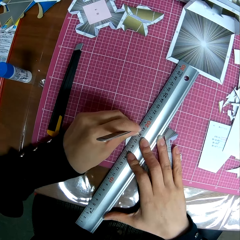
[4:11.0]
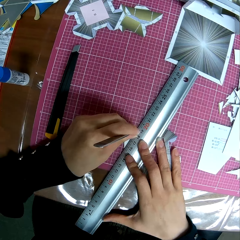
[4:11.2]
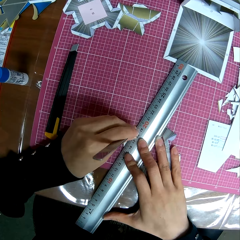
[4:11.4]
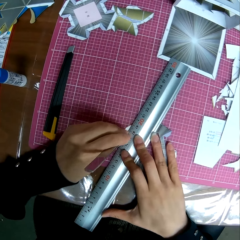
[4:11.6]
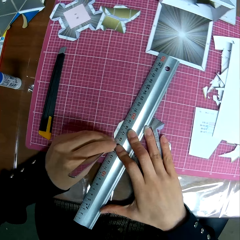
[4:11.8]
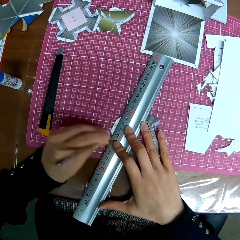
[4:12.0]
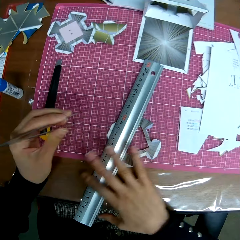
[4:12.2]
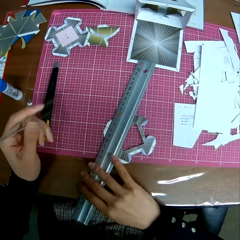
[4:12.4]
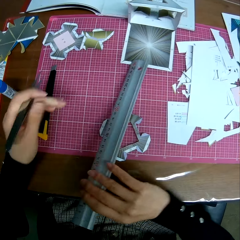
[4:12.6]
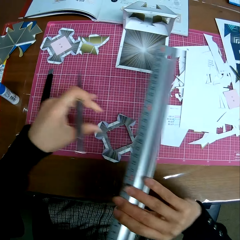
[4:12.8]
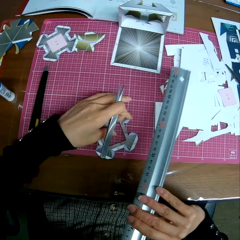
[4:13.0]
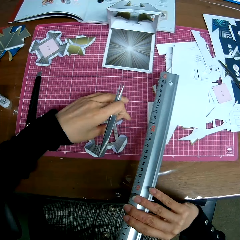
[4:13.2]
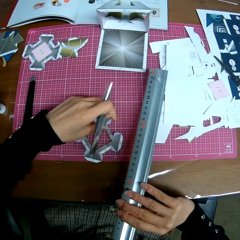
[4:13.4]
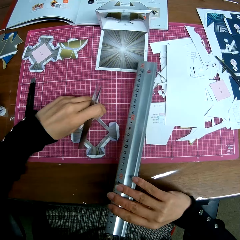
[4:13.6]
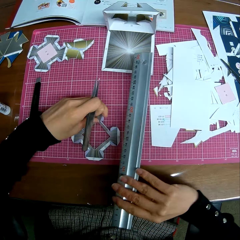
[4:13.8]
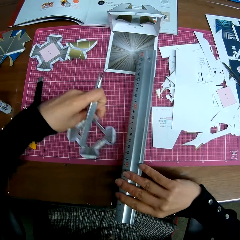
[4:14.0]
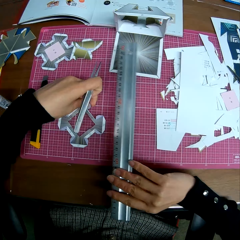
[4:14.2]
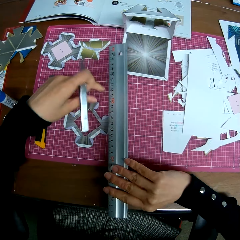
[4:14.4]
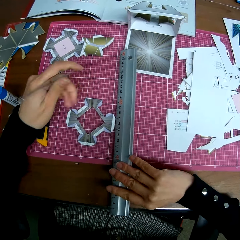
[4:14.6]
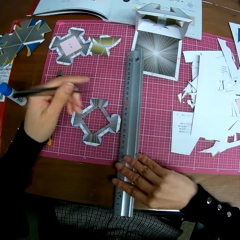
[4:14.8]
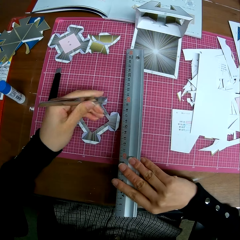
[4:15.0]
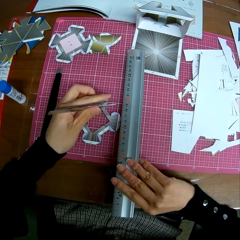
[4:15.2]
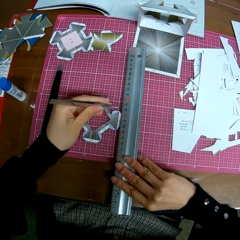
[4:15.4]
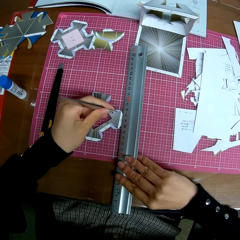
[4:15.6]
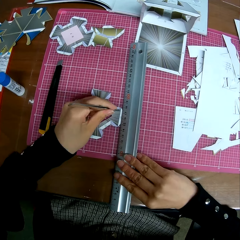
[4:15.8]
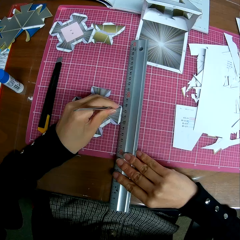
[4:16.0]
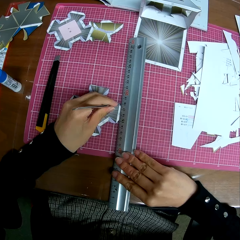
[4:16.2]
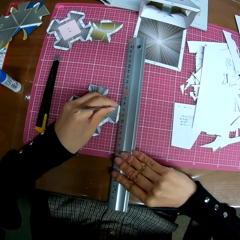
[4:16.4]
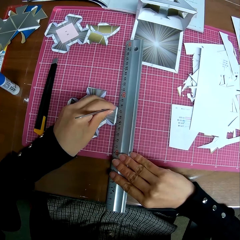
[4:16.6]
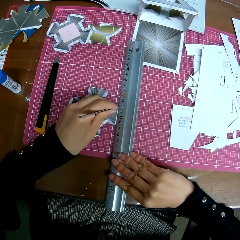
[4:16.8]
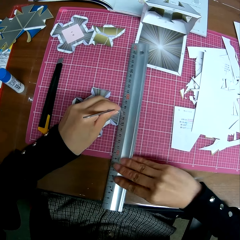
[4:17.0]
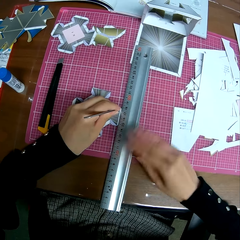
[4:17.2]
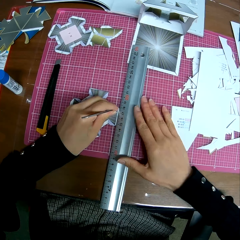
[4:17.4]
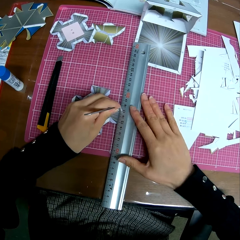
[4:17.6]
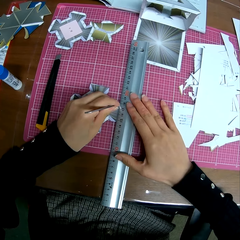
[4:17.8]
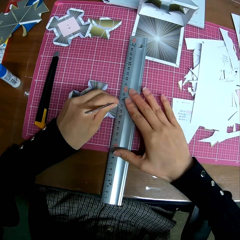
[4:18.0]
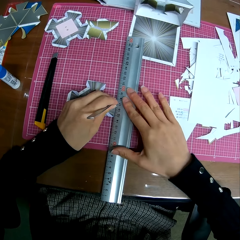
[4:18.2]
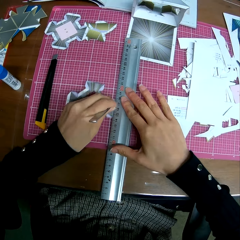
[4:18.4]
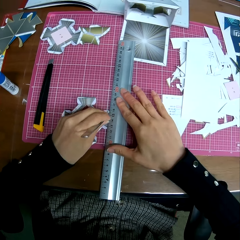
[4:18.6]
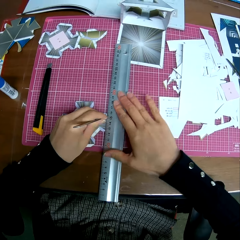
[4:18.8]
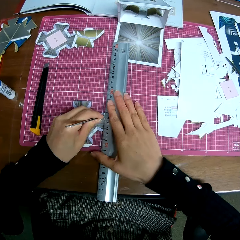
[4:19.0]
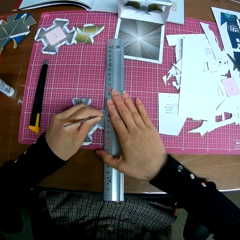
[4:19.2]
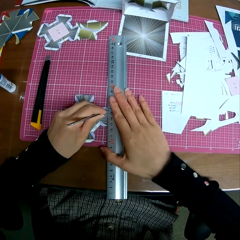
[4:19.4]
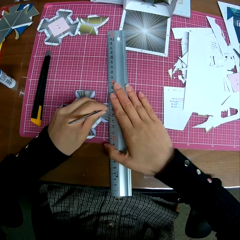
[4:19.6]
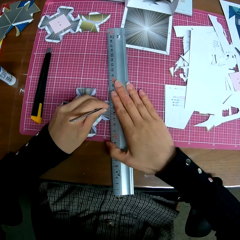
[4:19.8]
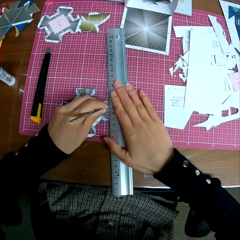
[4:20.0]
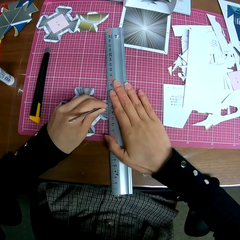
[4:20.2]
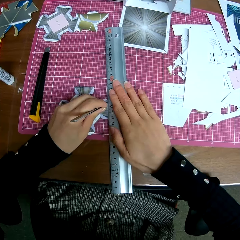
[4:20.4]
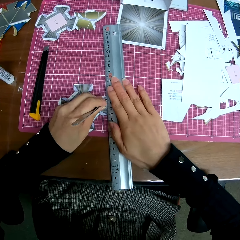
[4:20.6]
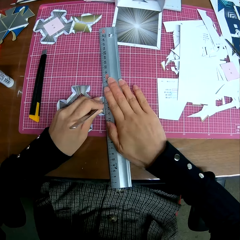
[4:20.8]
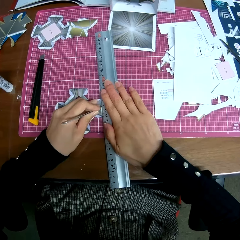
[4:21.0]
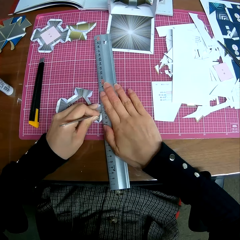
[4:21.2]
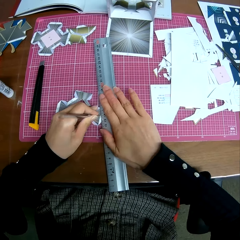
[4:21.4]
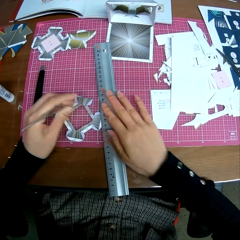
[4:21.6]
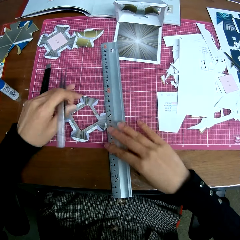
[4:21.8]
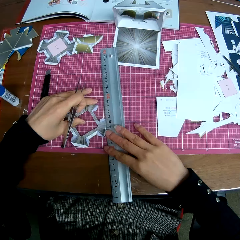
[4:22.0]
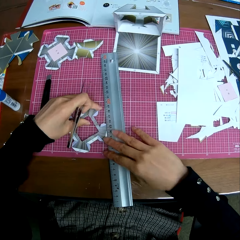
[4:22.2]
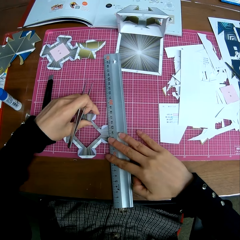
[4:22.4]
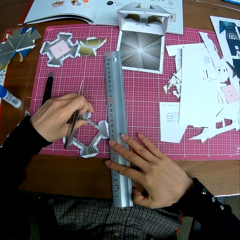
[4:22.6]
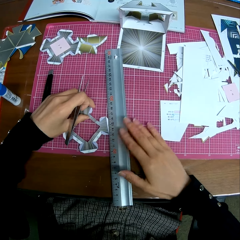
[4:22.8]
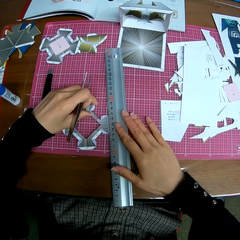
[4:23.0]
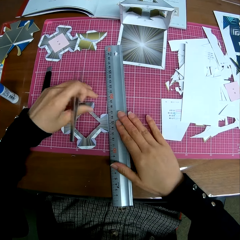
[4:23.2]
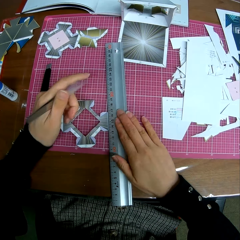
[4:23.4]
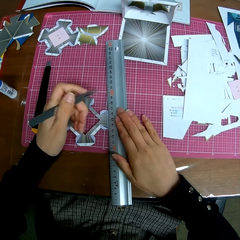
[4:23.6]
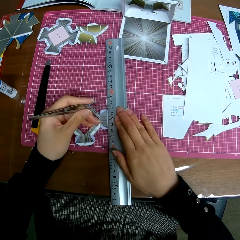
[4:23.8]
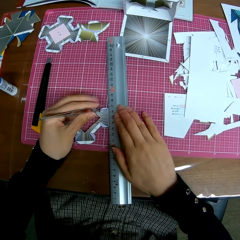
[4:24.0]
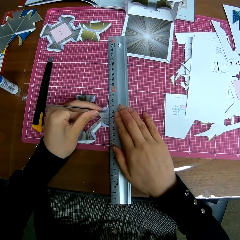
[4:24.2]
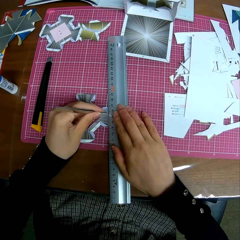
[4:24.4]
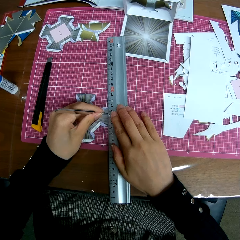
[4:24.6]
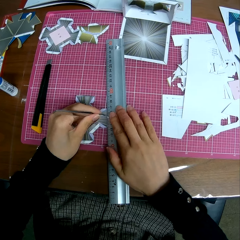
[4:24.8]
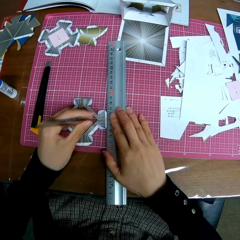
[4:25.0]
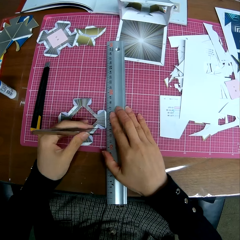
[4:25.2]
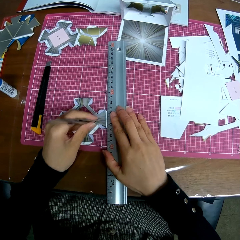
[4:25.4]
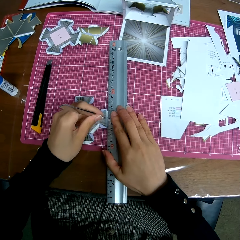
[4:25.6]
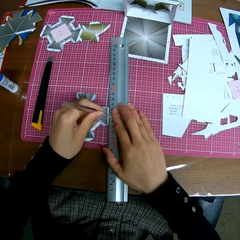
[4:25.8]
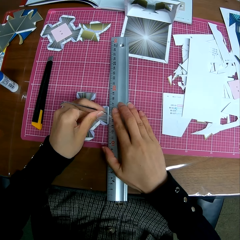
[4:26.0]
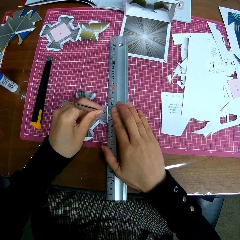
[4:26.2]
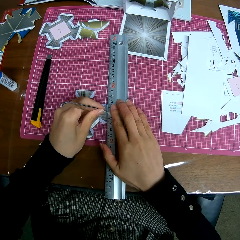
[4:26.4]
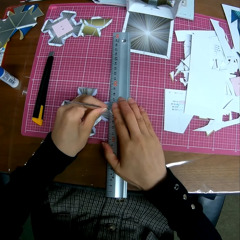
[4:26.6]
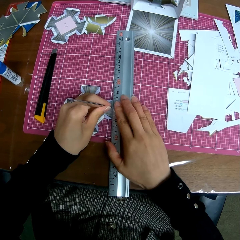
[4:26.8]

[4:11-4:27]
The camera wearer cuts the tangram pattern with a scalpel. They remove the ruler from the paper craft. They move the tangram pattern on a cutting mat. They place the ruler on top of the paper craft. They mark the paper craft with the tweezers. They cut the tangram pattern with the scalpel. They adjust the ruler. They turn the tangram pattern. They adjust the paper craft on the table. They mark the paper craft with the tweezers.

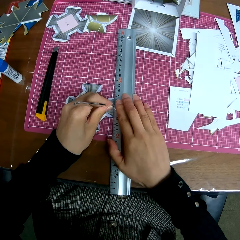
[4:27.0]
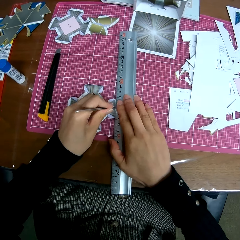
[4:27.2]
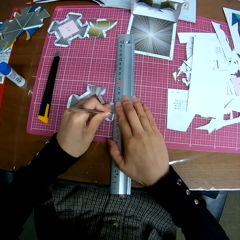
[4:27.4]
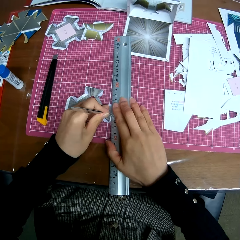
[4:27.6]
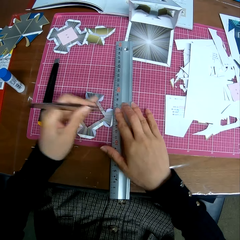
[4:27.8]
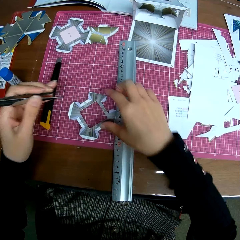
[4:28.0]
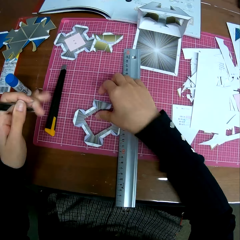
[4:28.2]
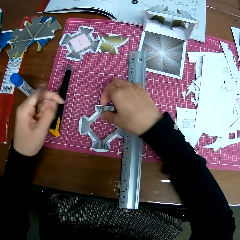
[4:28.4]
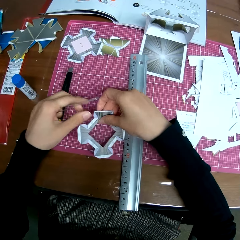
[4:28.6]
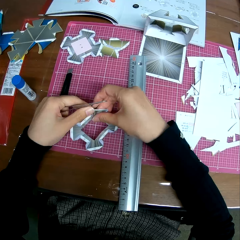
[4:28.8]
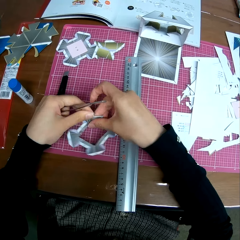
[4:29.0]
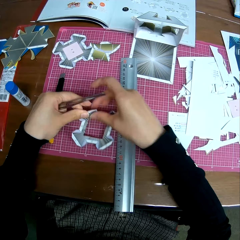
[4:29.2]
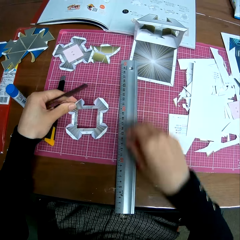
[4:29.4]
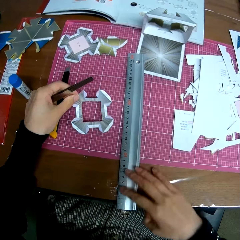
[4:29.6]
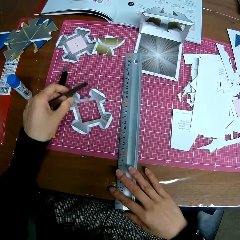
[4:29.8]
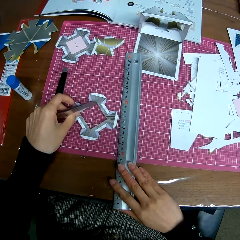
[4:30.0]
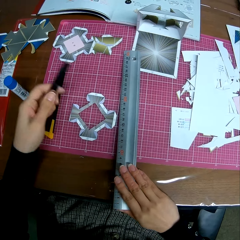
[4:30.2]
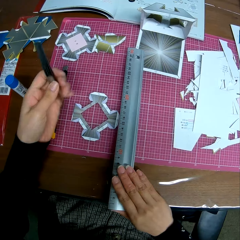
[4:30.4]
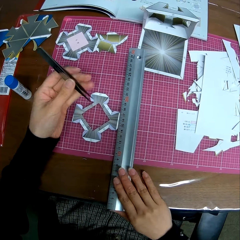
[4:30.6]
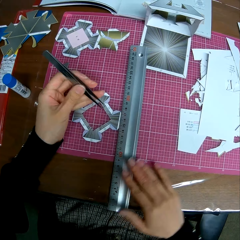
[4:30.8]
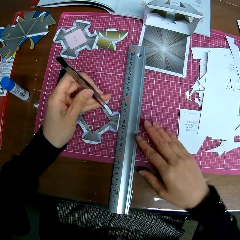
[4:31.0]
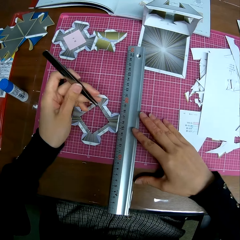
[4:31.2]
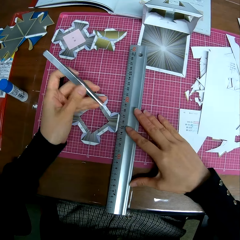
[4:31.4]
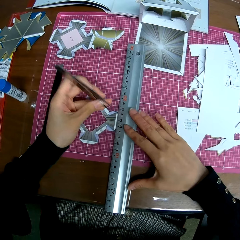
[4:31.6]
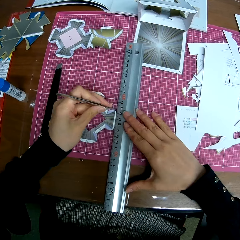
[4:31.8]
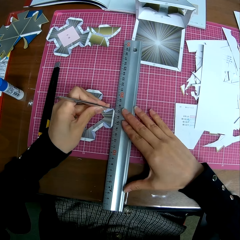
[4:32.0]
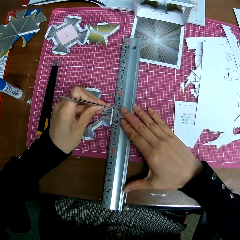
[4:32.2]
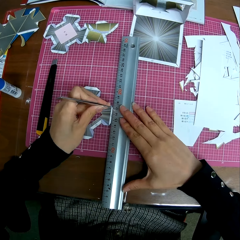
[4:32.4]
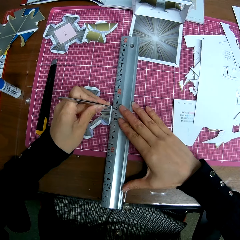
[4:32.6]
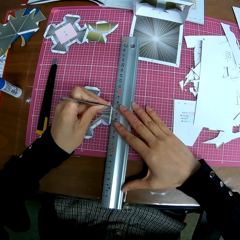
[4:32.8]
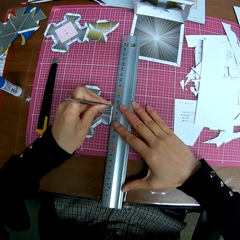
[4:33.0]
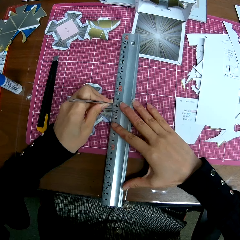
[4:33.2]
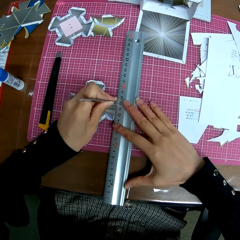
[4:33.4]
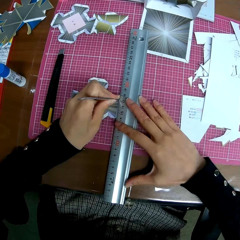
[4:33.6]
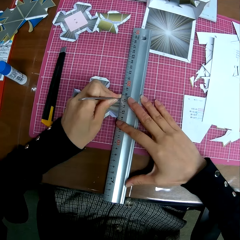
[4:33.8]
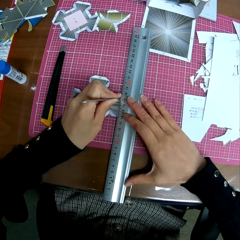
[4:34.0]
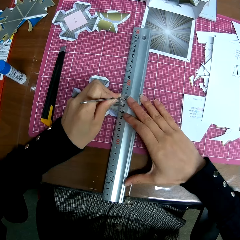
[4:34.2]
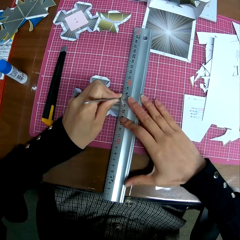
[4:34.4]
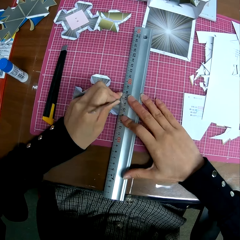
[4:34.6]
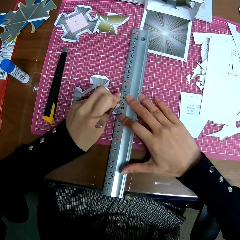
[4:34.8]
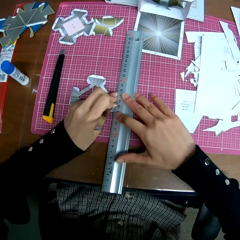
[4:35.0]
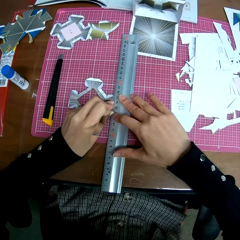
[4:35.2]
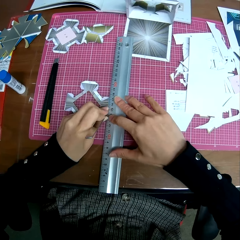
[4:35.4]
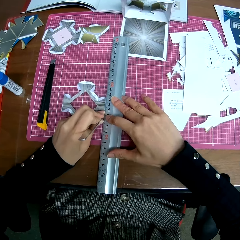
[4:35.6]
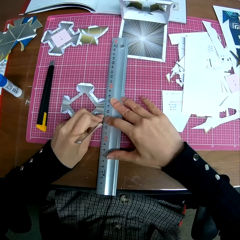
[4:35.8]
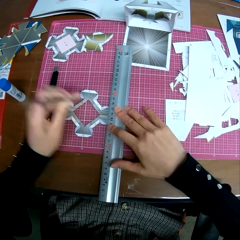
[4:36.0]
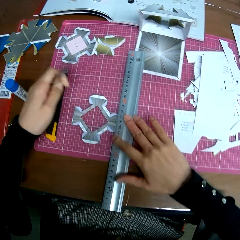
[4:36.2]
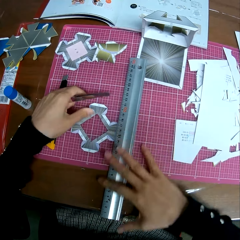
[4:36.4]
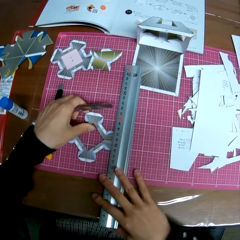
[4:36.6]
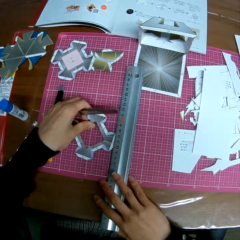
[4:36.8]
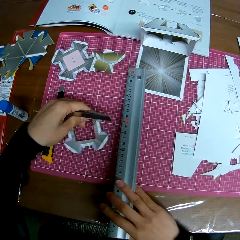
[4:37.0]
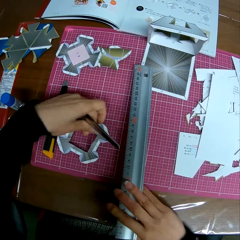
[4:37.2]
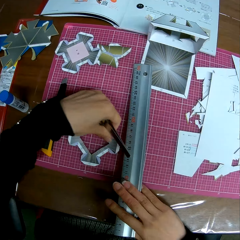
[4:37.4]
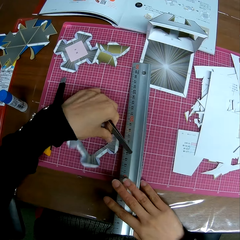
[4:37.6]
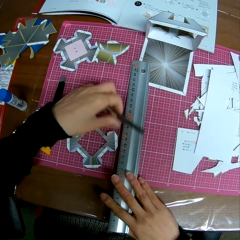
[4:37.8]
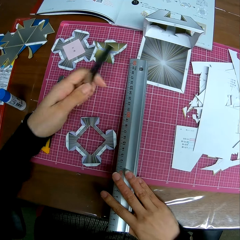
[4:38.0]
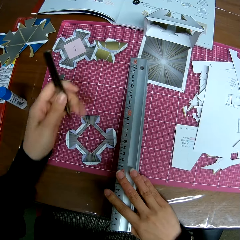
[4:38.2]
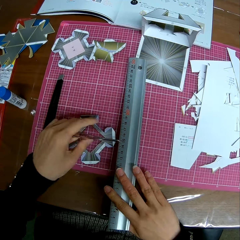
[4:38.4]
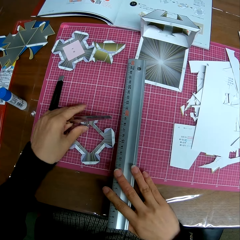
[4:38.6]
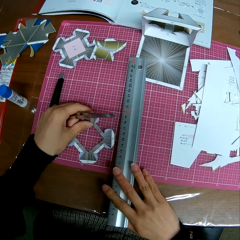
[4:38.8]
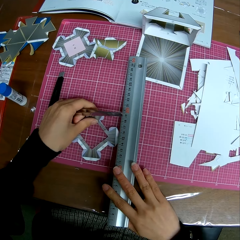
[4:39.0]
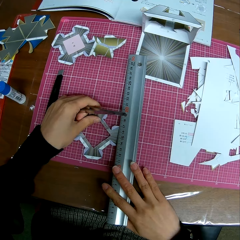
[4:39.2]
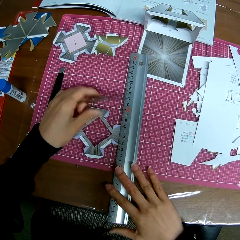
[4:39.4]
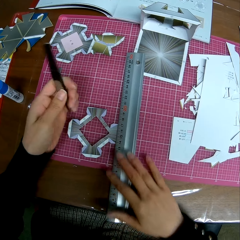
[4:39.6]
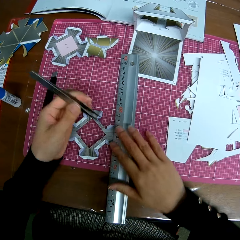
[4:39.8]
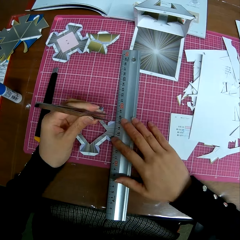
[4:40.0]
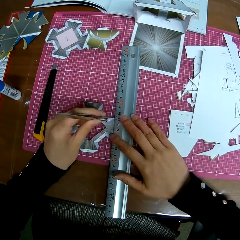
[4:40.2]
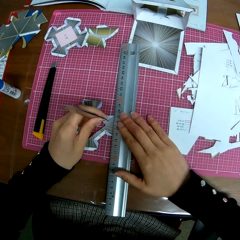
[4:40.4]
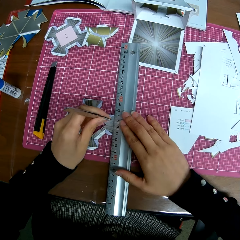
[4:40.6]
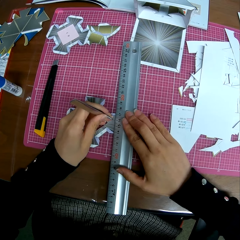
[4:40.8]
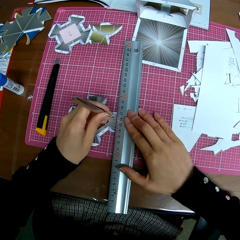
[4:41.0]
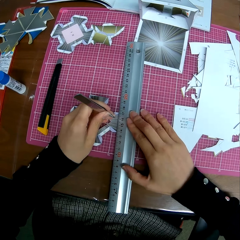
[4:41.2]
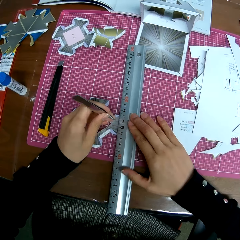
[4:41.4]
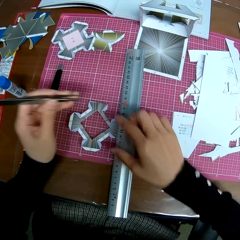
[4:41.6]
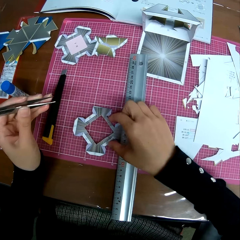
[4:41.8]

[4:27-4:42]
The camera wearer cuts the tangram pattern with a scalpel. He adjusts the paper craft on the table. He picks up the tangram piece from a cutting mat. He turns the tangram pattern. He puts the ruler on the tangram pattern. He puts his right hand on the ruler. He marks the paper craft with the tweezers. He cuts the tangram pattern with the scalpel. He moves the tangram pattern on the cutting mat. He moves the tangram pattern closer to the ruler. He puts his right hand on the ruler. He marks the paper craft with the tweezers.
